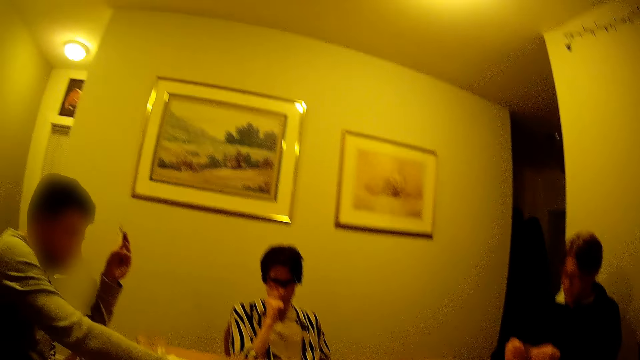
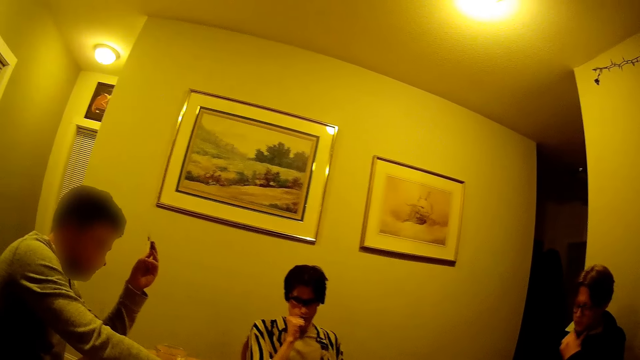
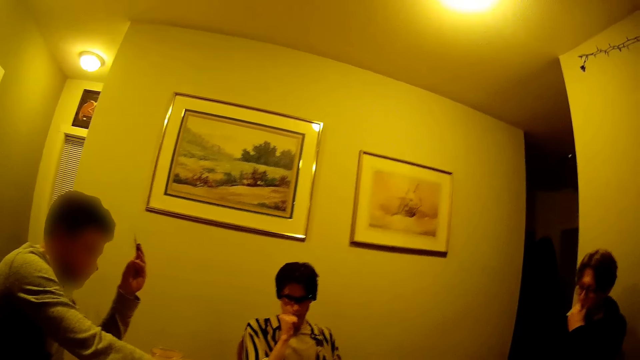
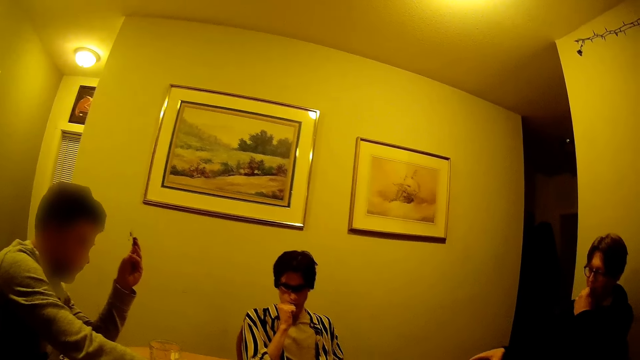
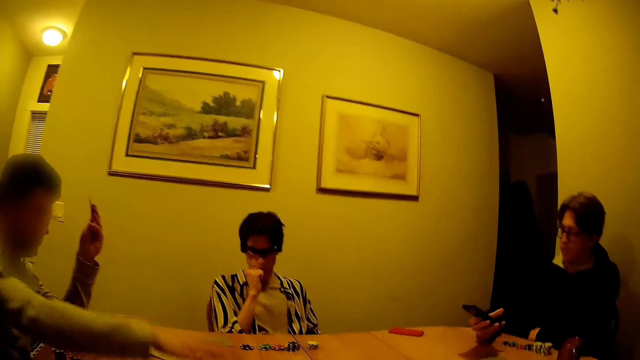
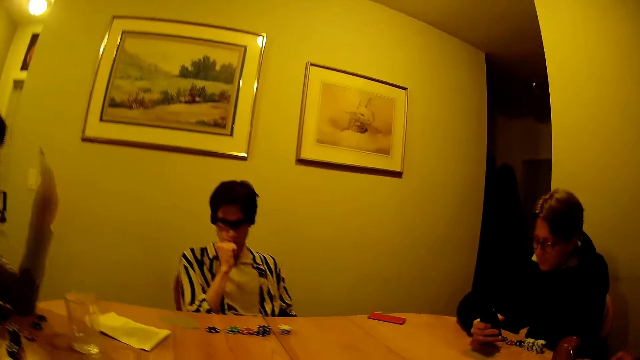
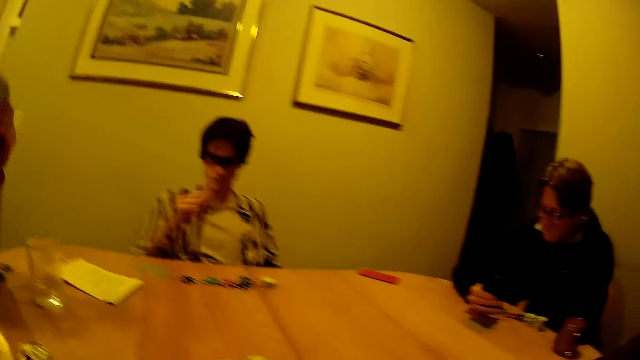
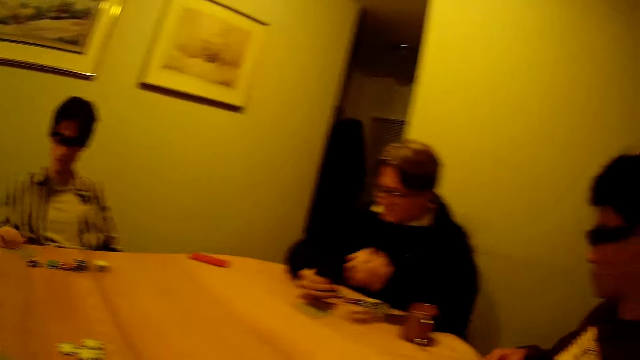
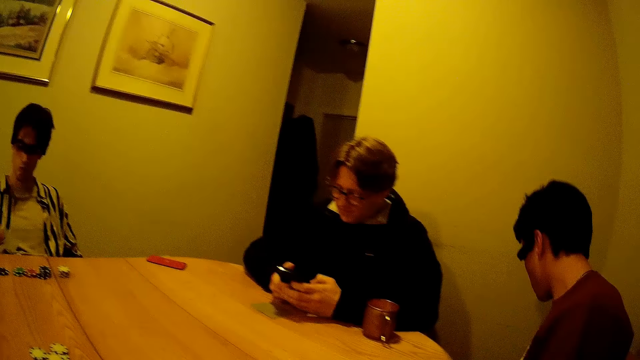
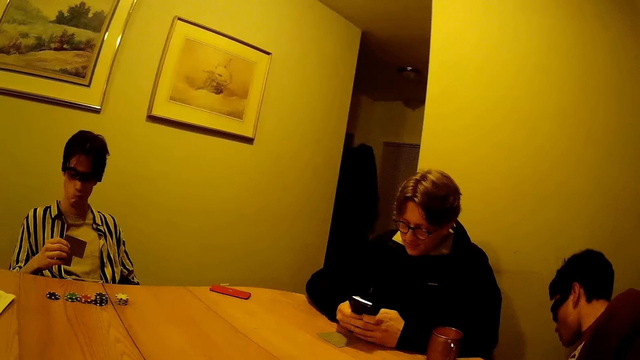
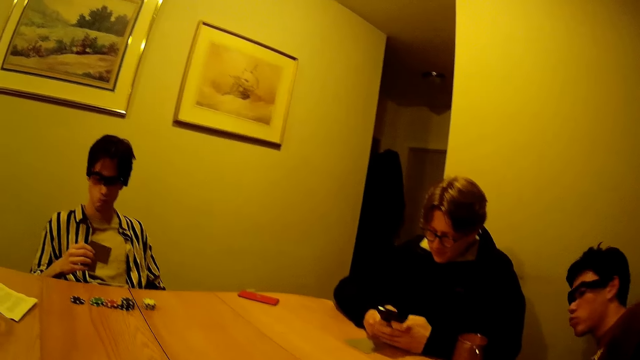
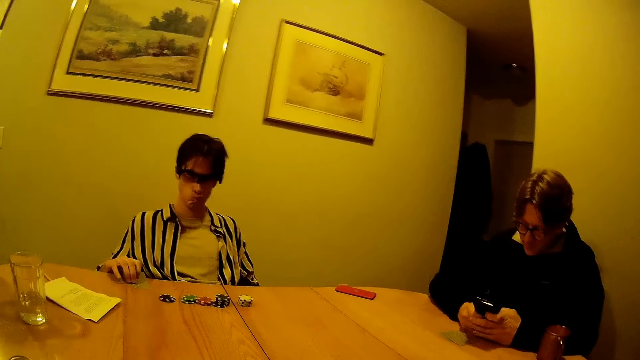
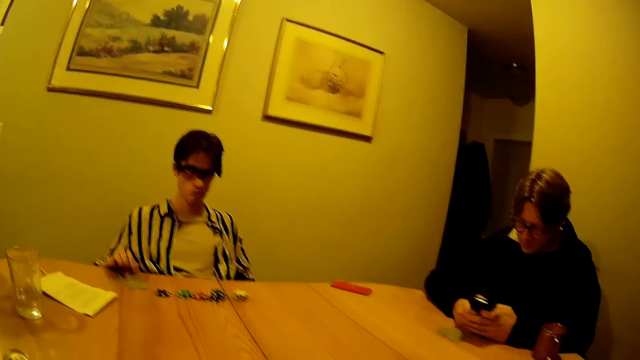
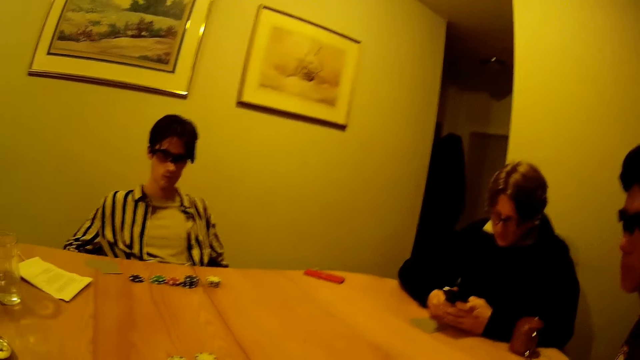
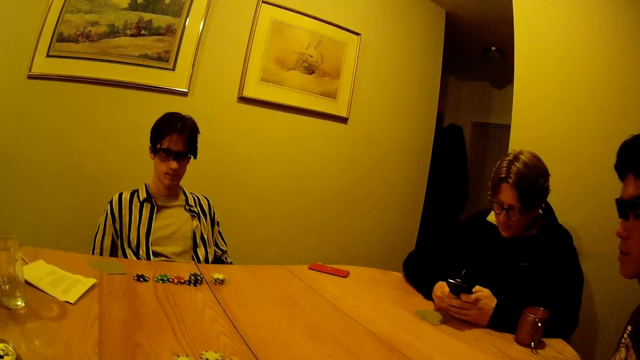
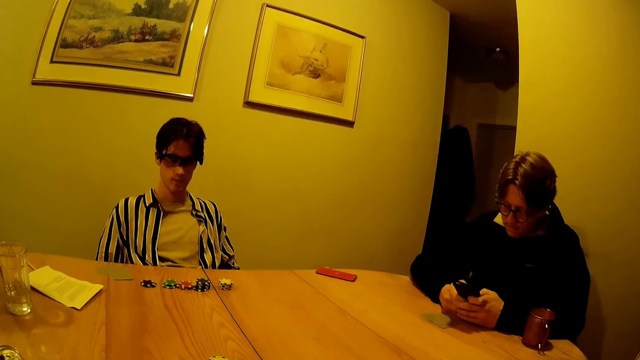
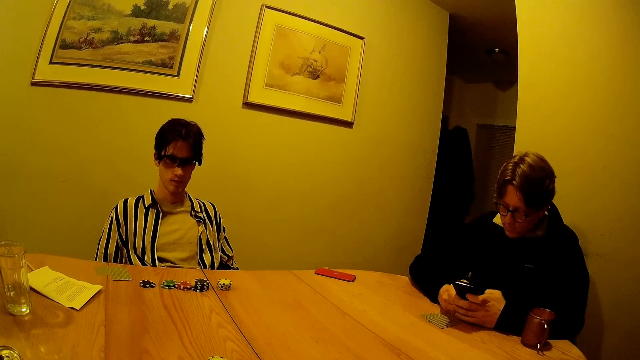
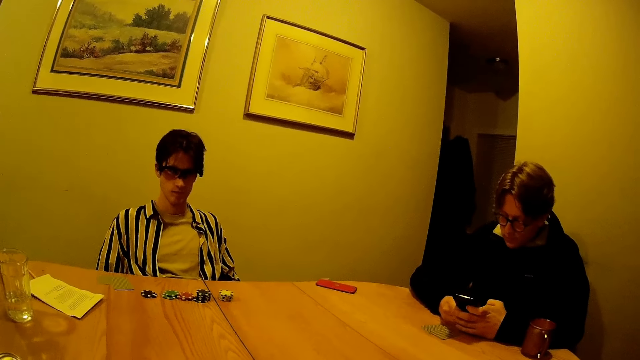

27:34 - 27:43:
A man adjusts the released chips with his right hand and moves his hand to the table. Another man touches his chin with his left hand, holds his mouth, picks up a phone with his right hand, and moves his hand away from the mouth. The first man moves his hand away from the table. A third man operates the phone. He picks up his cards with his right hand. The second man presses his phone with both hands. The camera wearer looks around. The third man holds the phone with the other hand. Another man leans towards the other side. The third man stares at the cards and drops his cards on the table with his right hand.

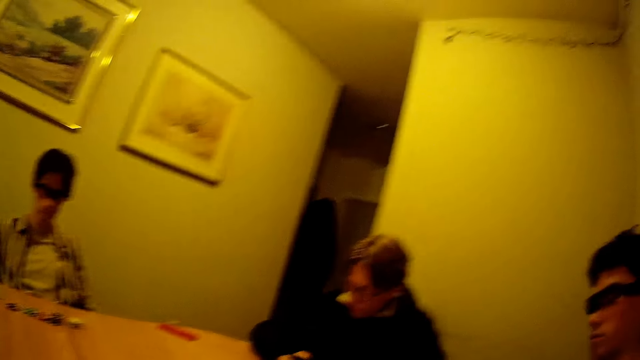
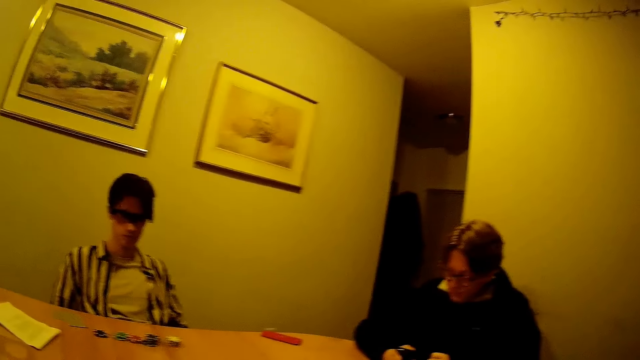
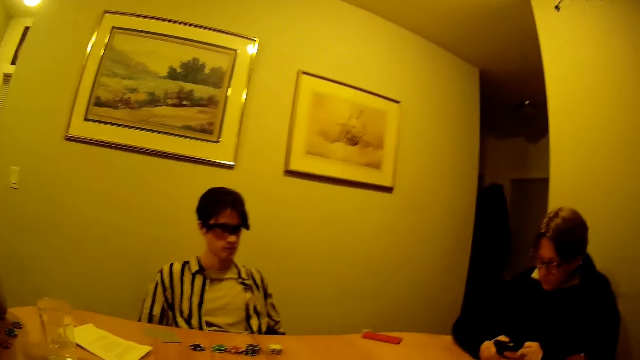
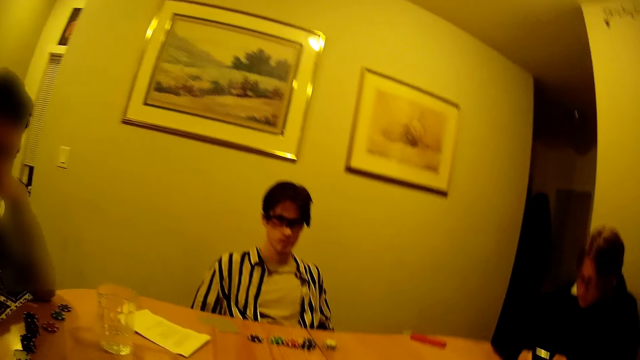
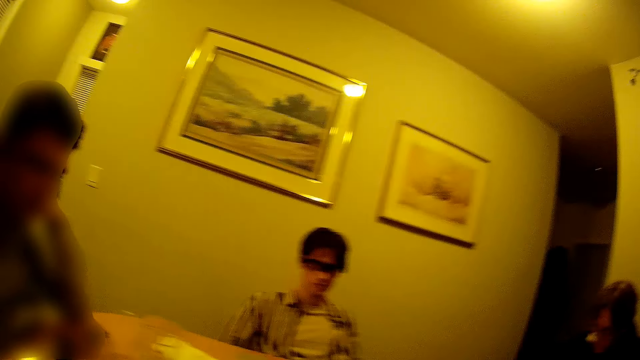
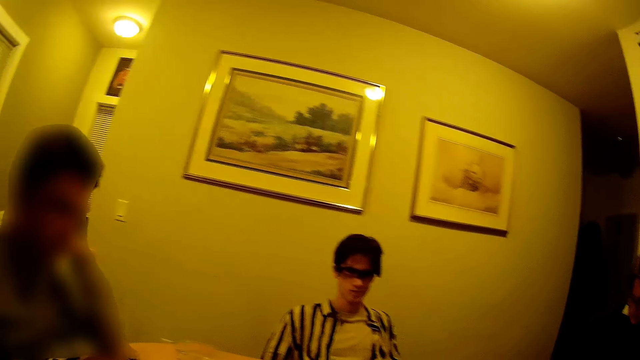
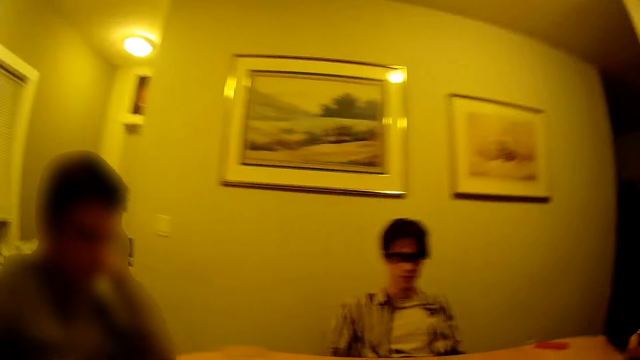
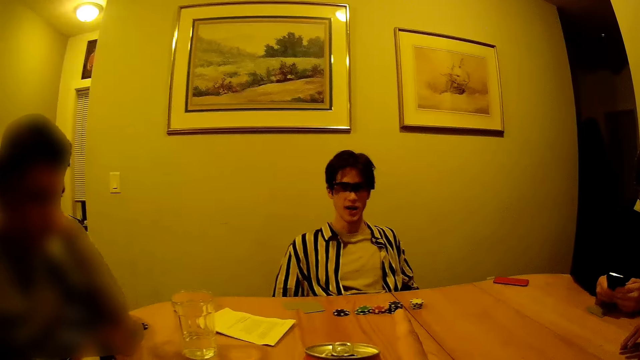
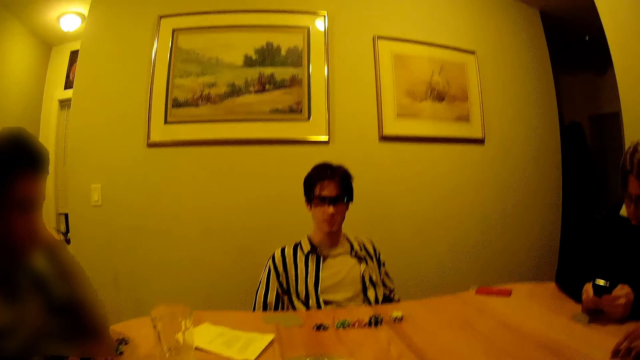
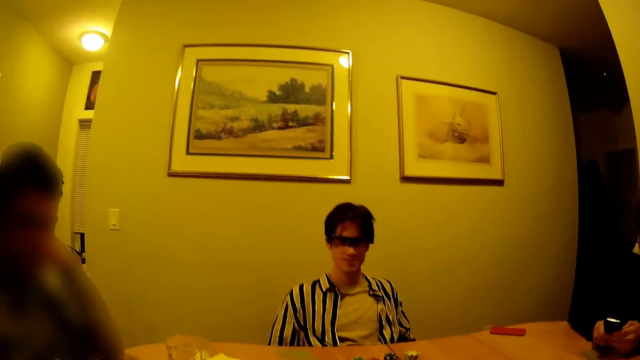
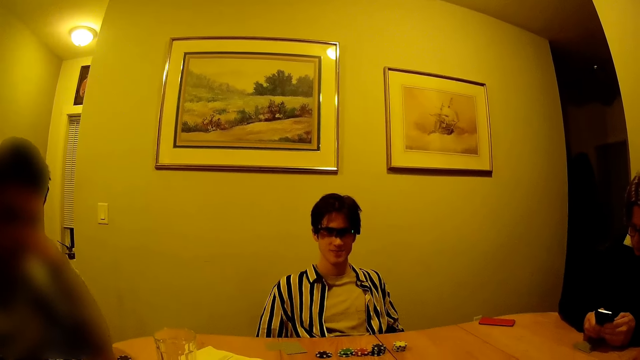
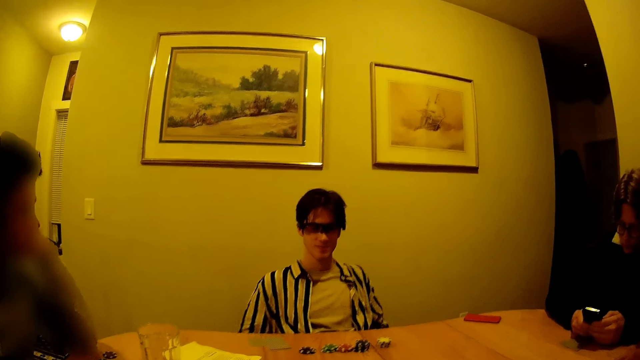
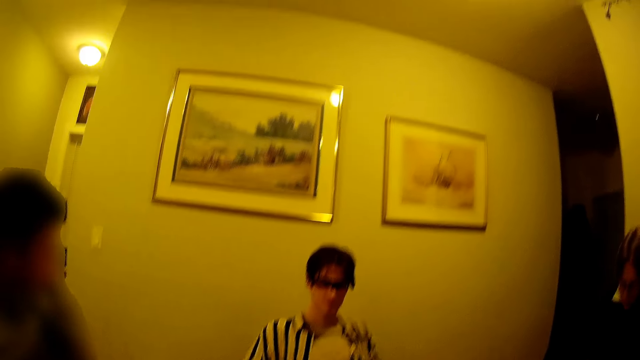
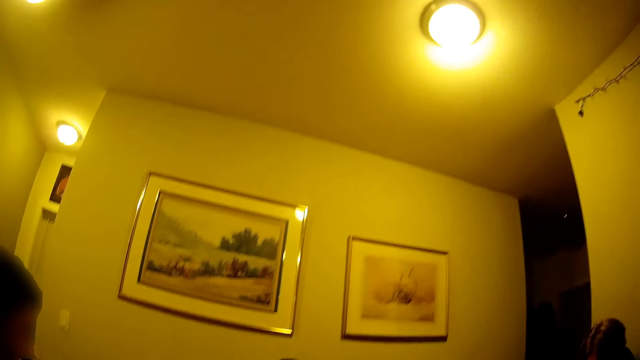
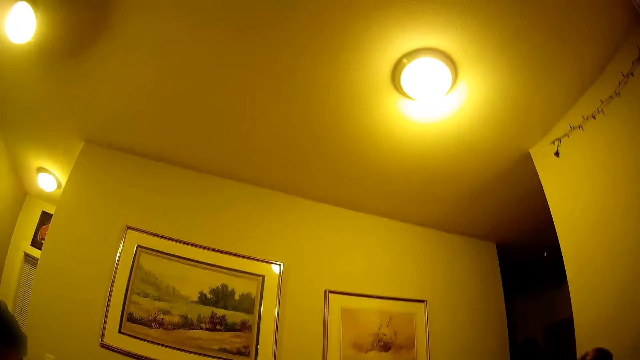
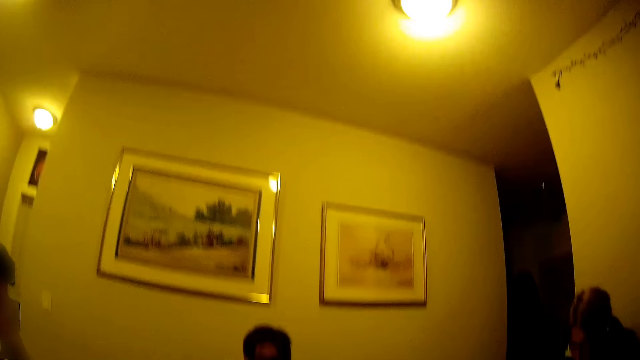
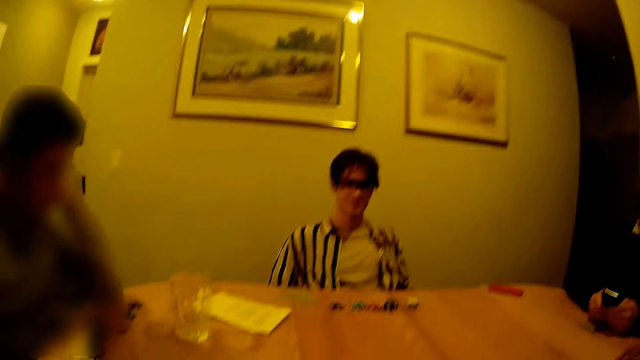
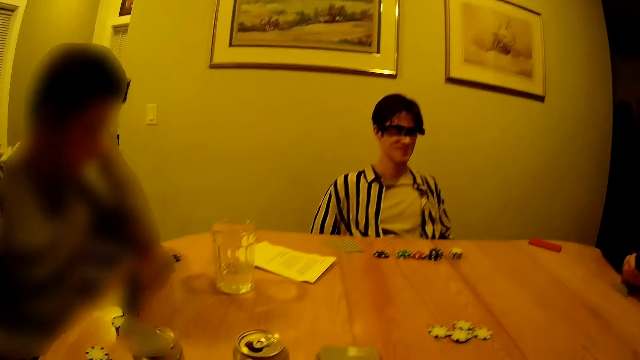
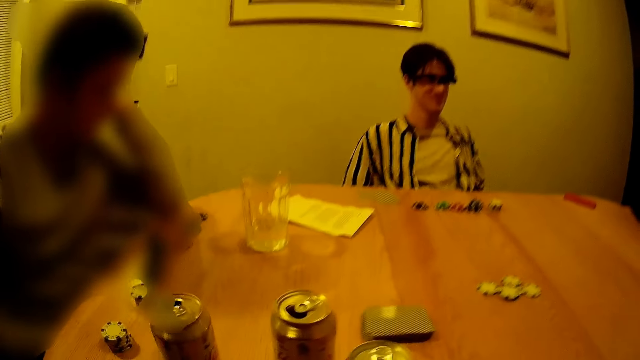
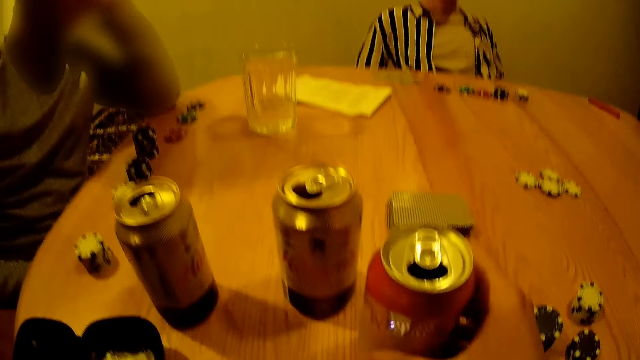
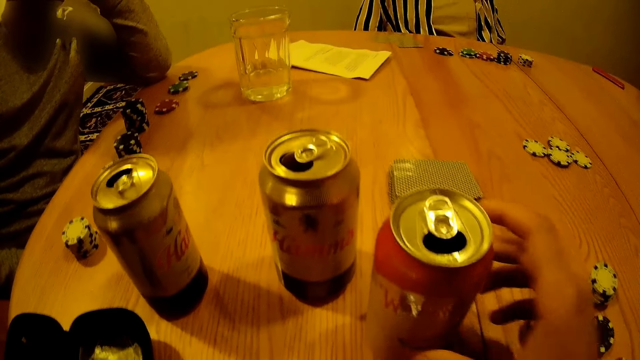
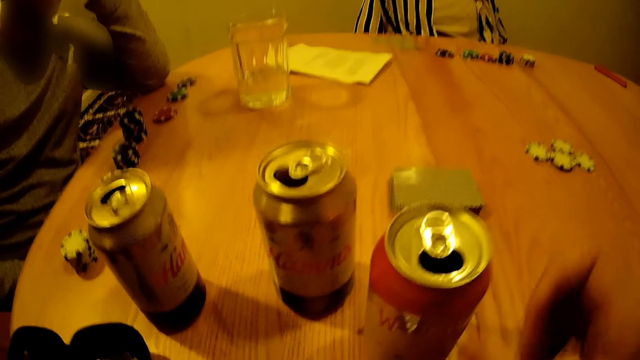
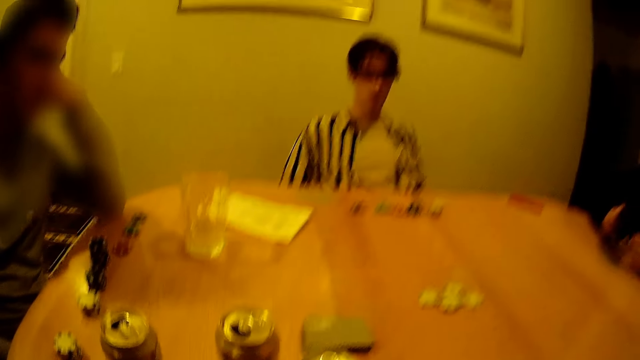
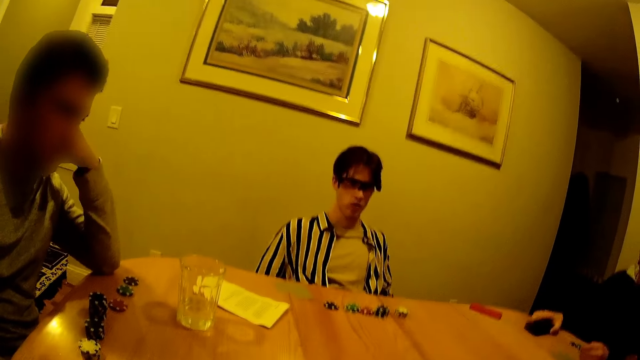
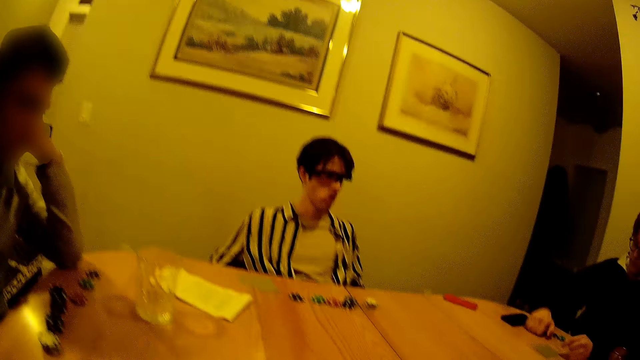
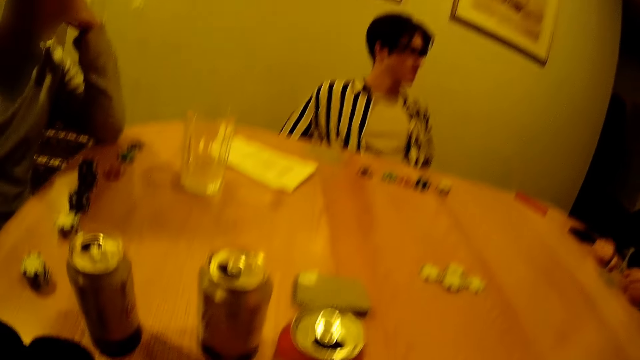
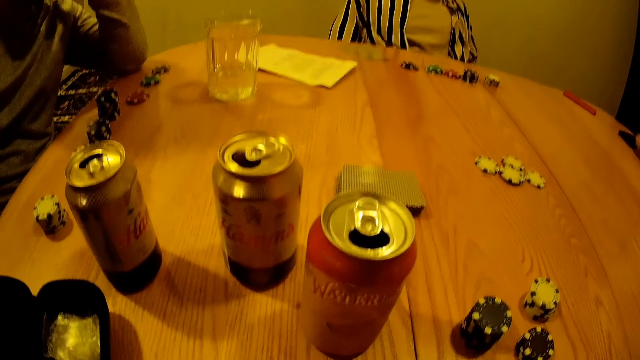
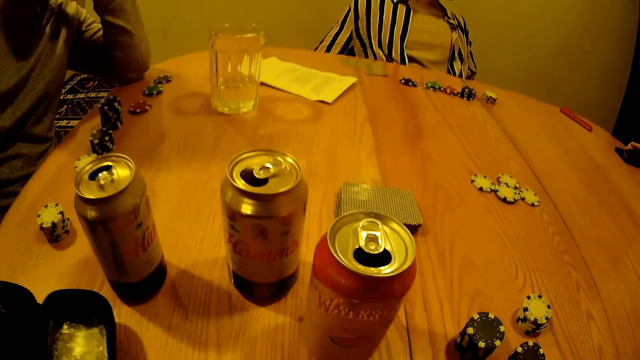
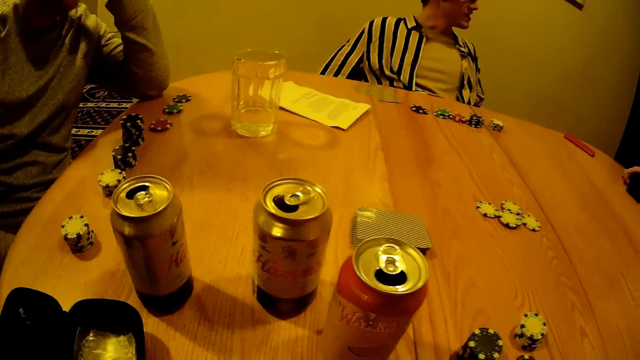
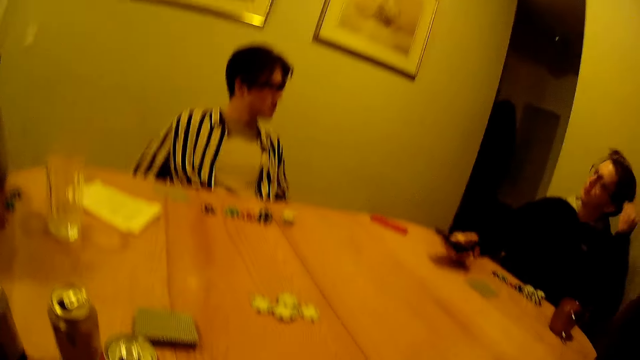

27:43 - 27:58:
The camera wearer looks around. A man interacts with the camera wearer. The camera wearer holds a can. He drops the can drink on the table with his right hand. He holds the can and moves his hand away from the can. Another man drops his phone on the table with his right hand and knocks the table with his right hand. Another man knocks the table with his right hand. The second man picks up his phone on the table with his right hand and runs his left hand through his hair.
